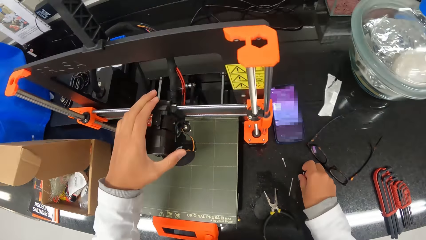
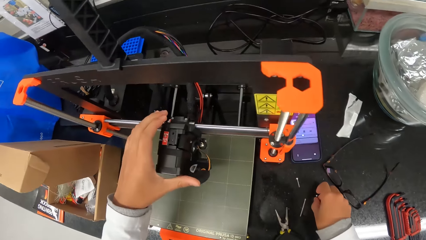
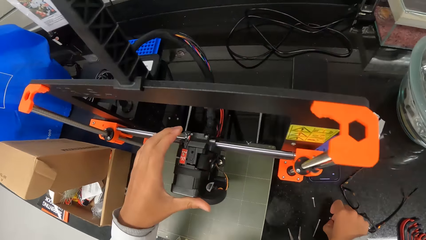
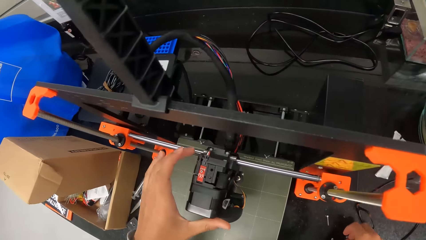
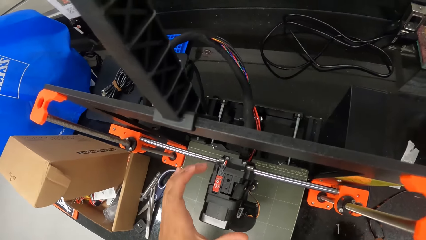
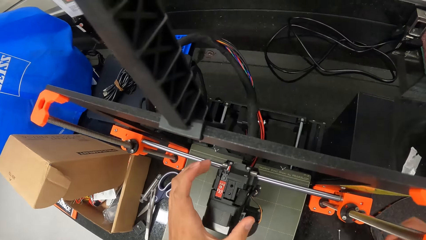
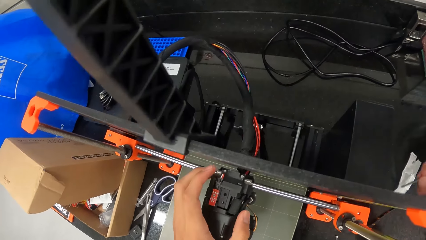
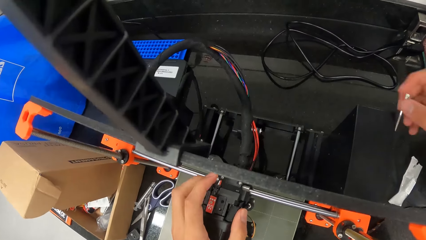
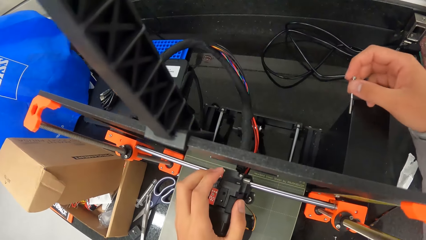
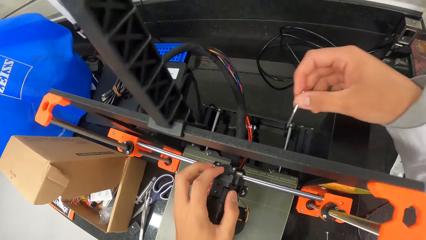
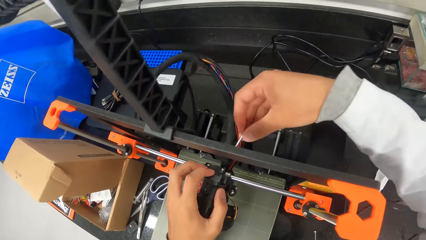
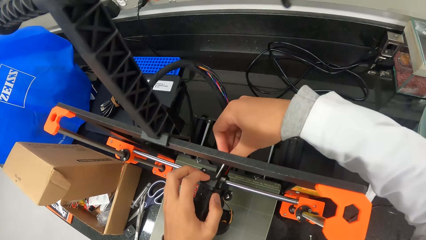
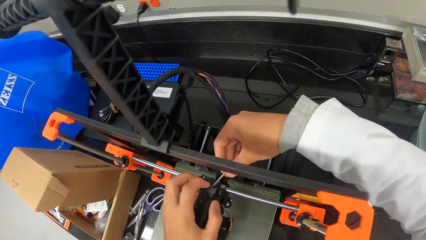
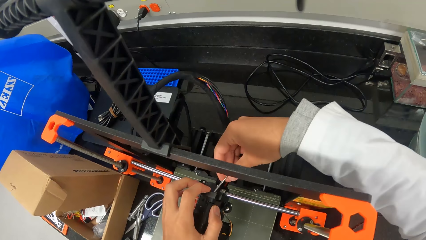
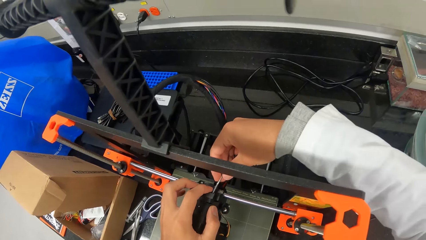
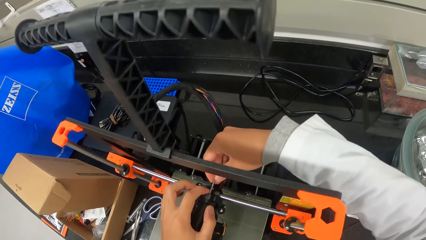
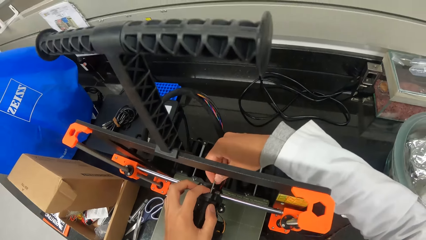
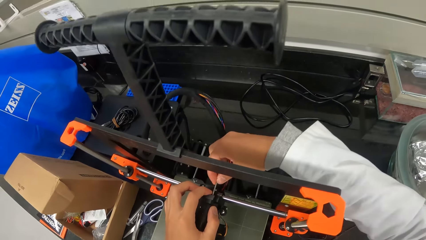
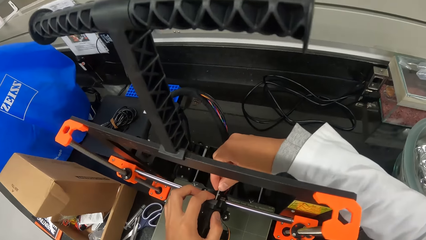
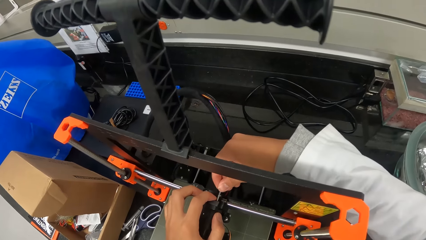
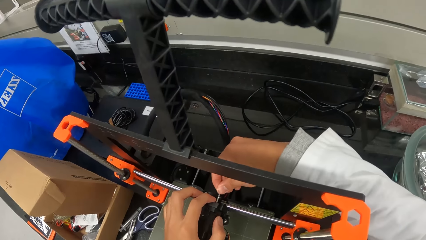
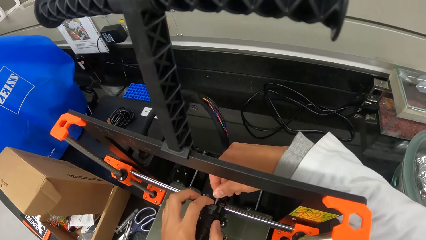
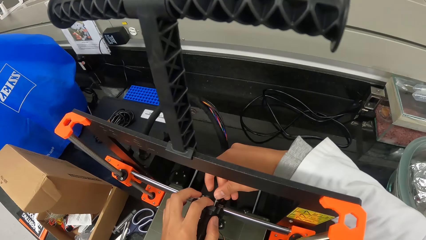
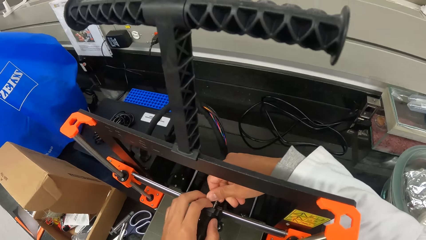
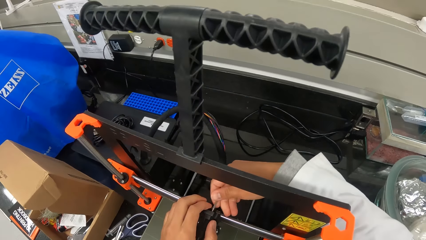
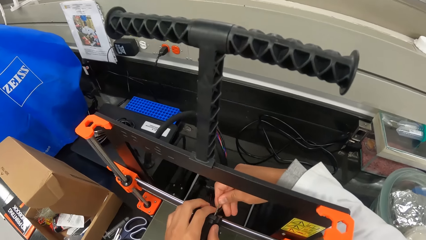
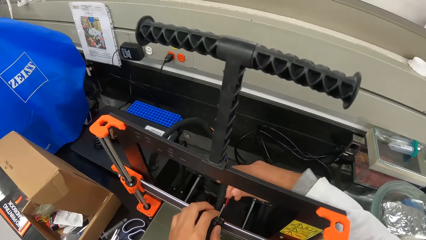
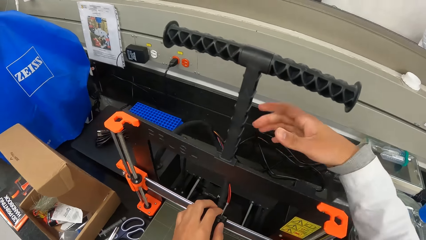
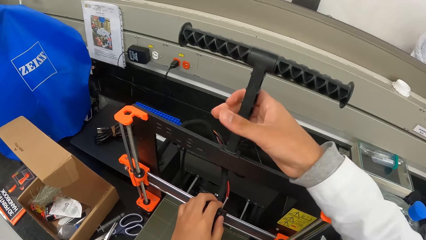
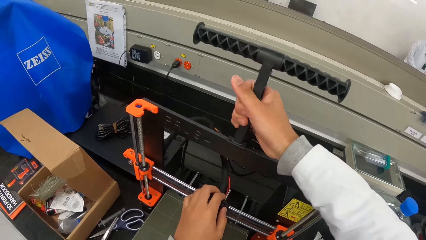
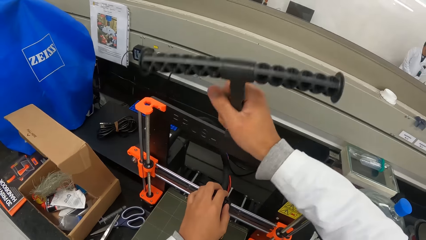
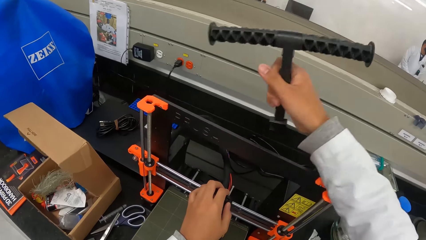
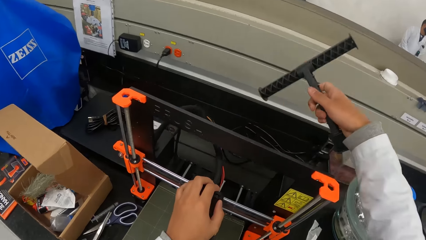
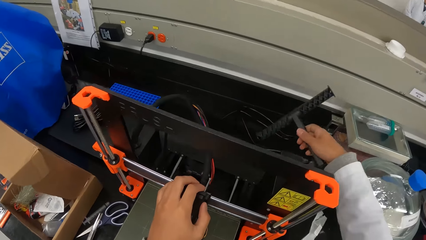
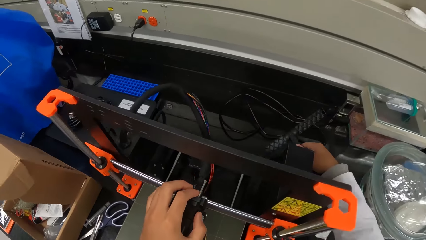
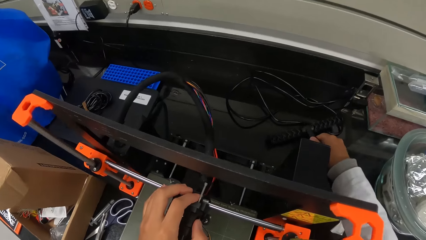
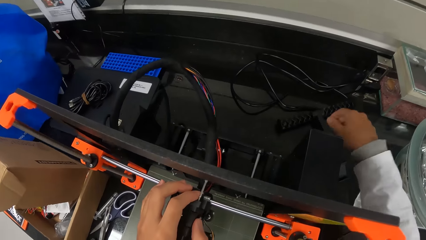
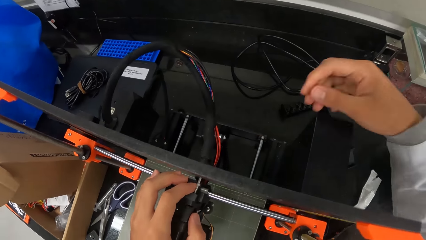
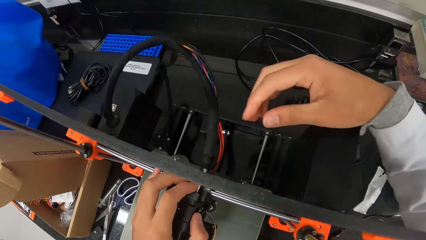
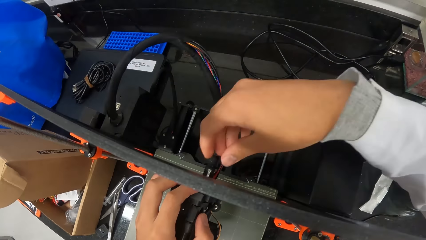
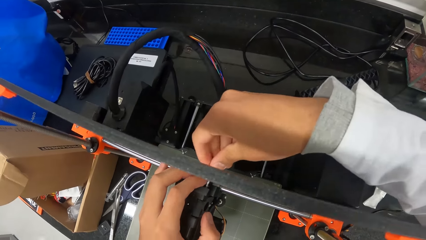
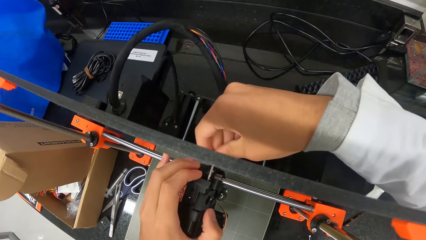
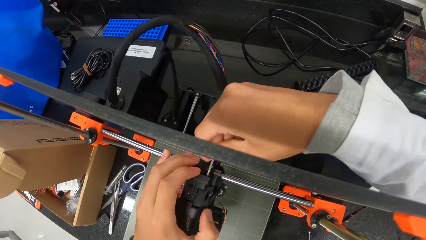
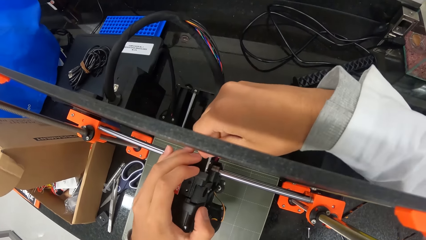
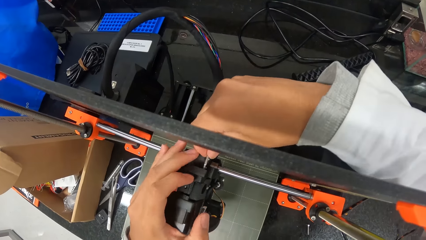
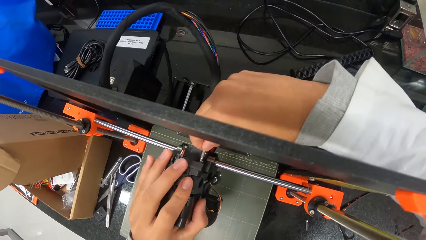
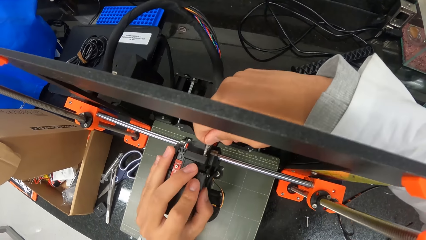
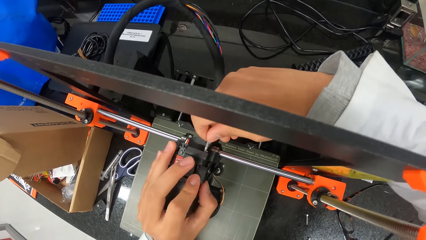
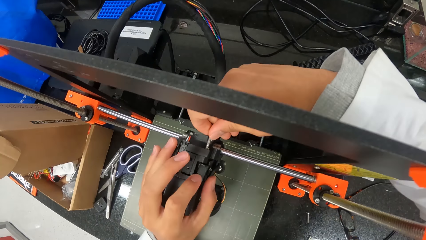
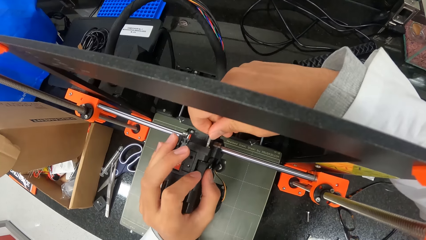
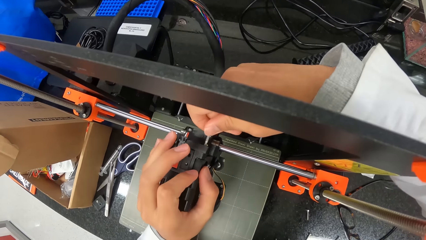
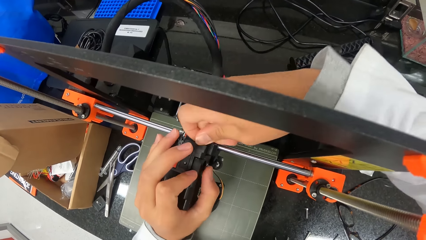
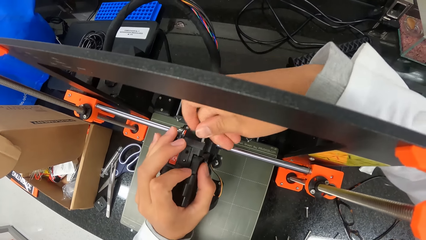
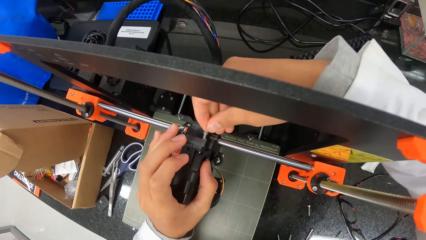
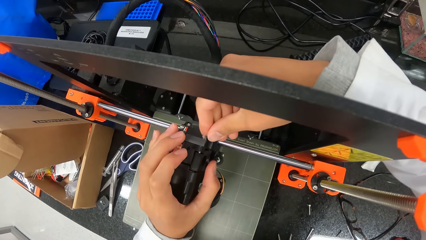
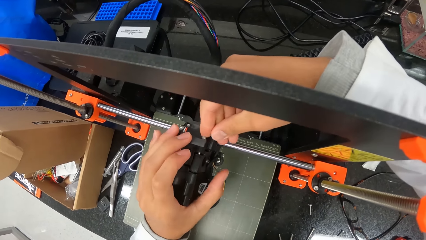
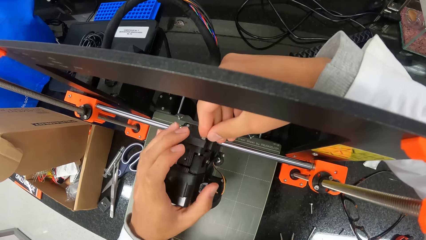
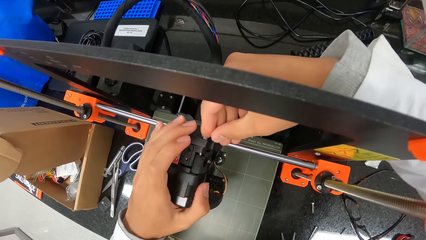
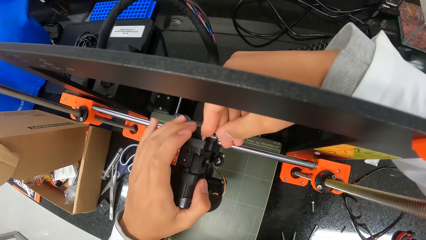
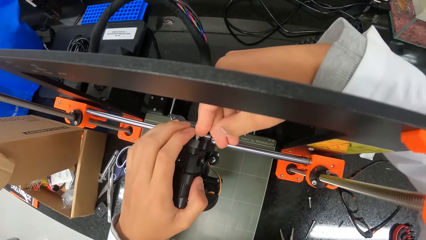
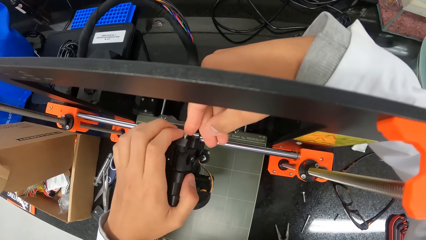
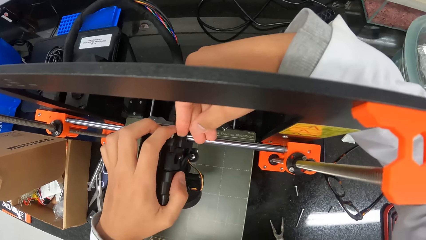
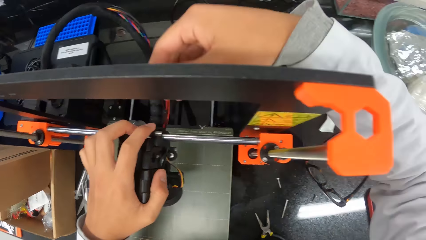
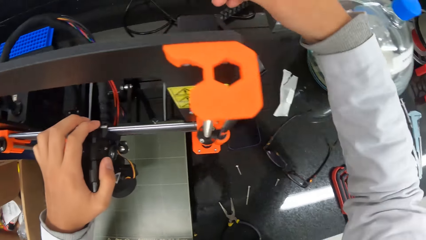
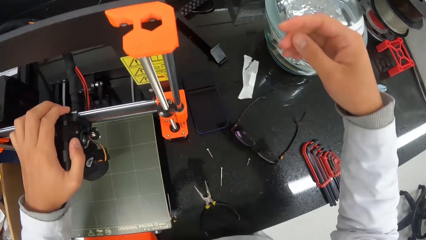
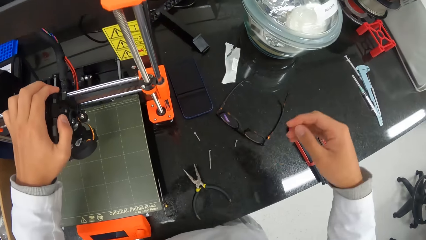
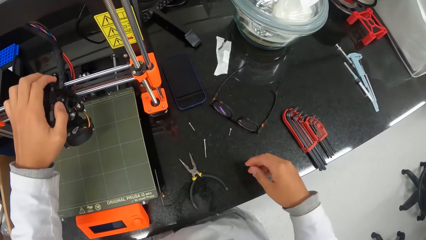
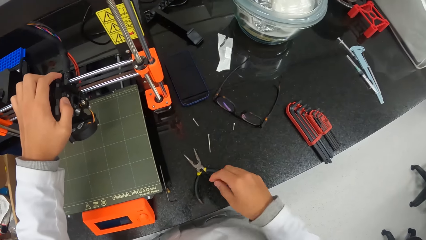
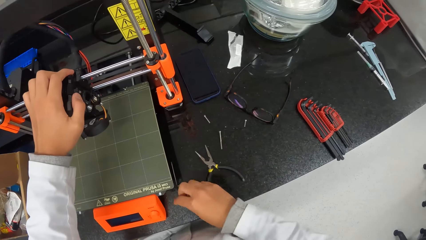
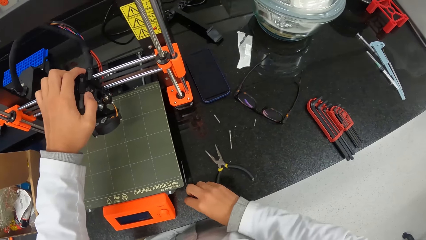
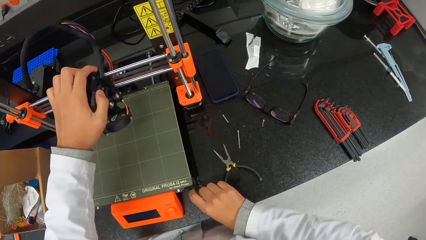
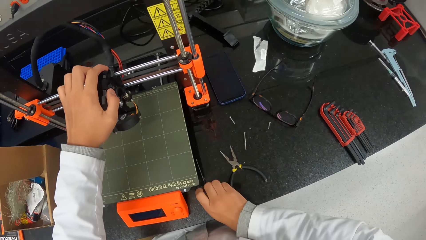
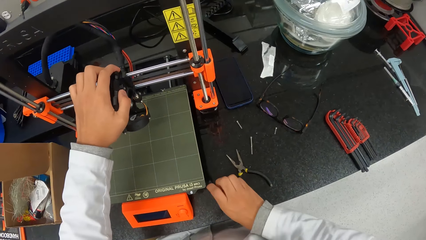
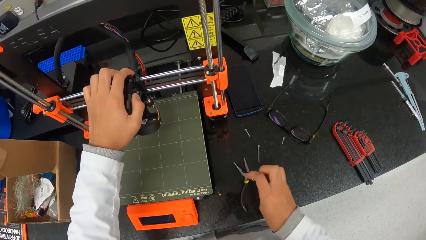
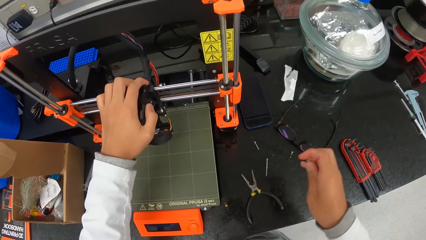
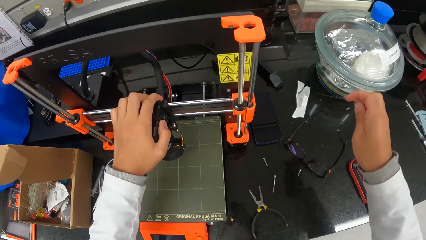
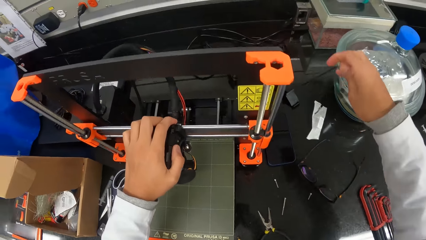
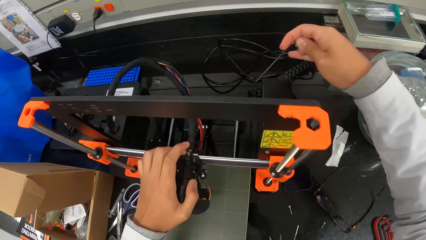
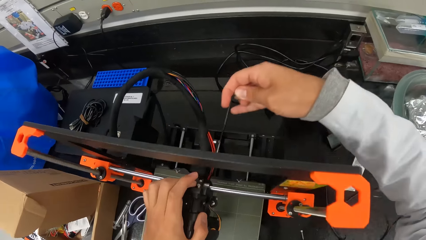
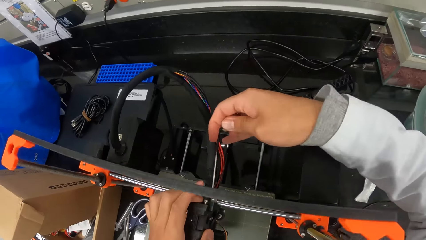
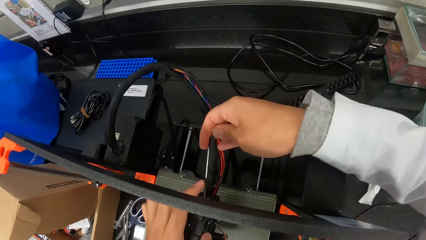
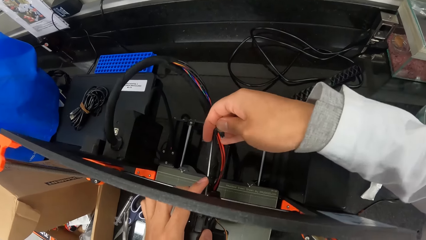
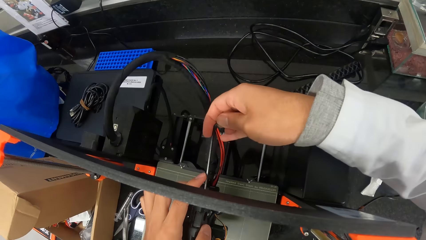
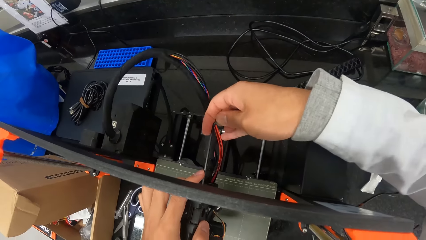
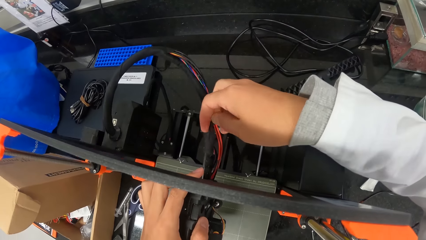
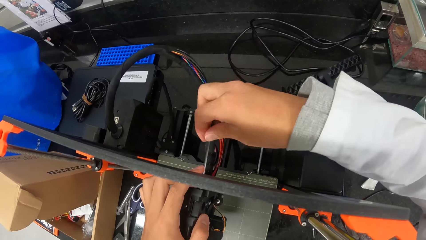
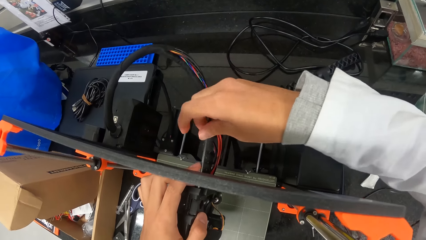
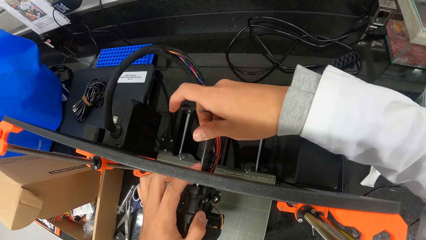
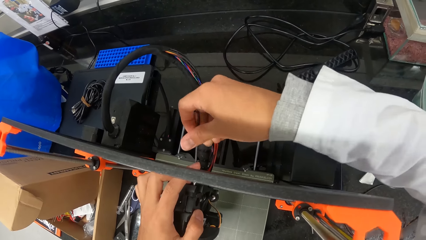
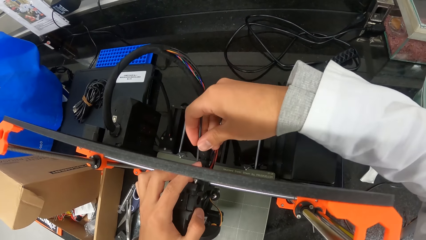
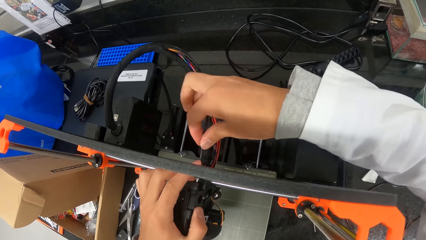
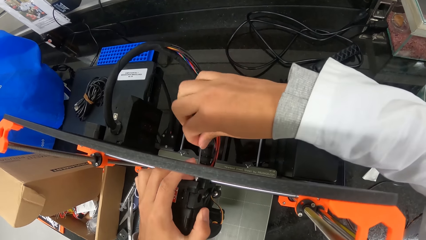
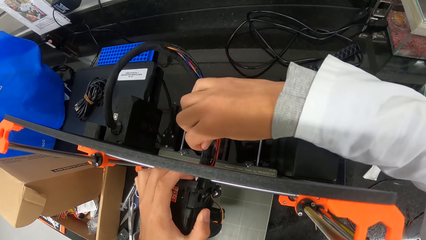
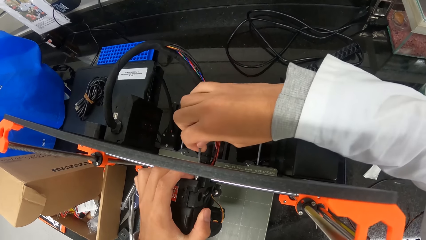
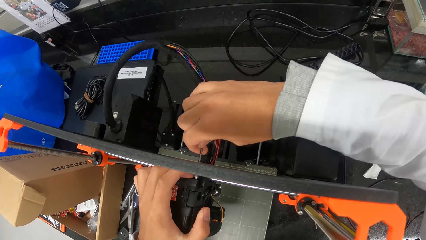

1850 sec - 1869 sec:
The camera wearer picks up the screw or screwdriver from the countertop with his right hand. He inserts the screw in his right hand in the extruder of the 3D printer on the countertop. He fixes the Prusa 3D printer. He removes a filament holder of the 3D printer on the countertop with his right hand. He drops the filament holder in his right hand on the countertop. He inserts the screw into the extruder of the 3D printer on the countertop with his right hand. He fixes the Prusa 3D printer. He picks up the hex key from the countertop with his right hand. He drives the screw into the extruder of the 3D printer on the countertop with the hex key in his right hand. He fixes the Prusa 3D printer.
